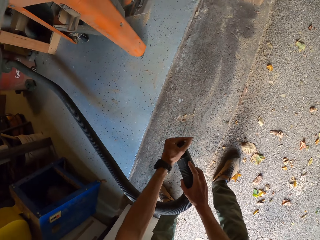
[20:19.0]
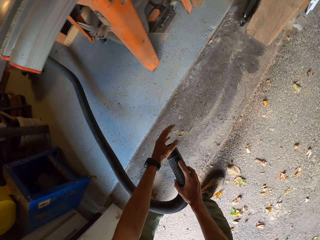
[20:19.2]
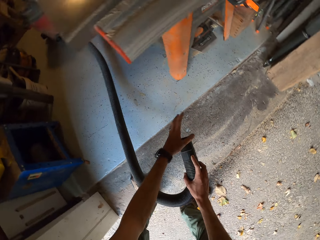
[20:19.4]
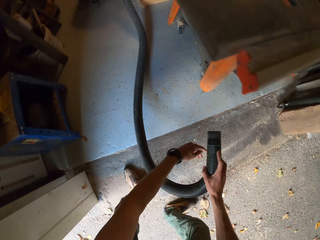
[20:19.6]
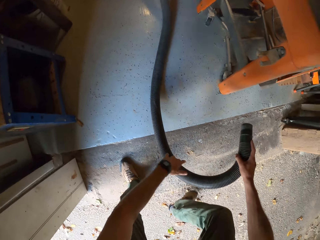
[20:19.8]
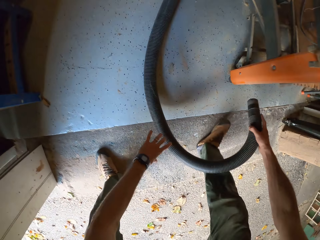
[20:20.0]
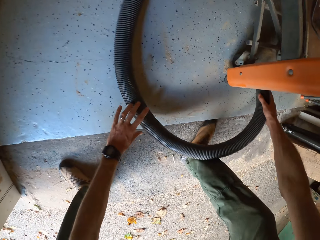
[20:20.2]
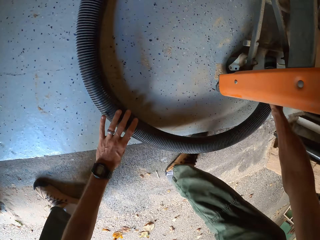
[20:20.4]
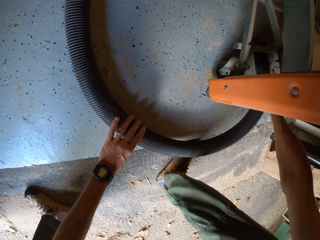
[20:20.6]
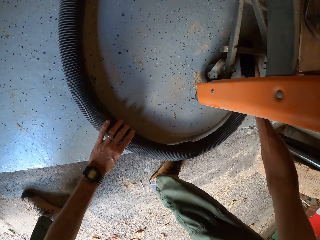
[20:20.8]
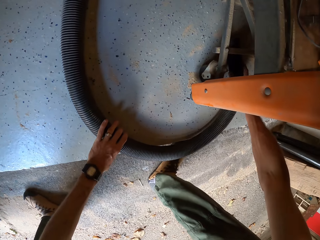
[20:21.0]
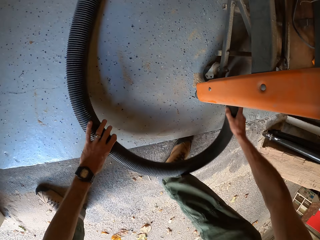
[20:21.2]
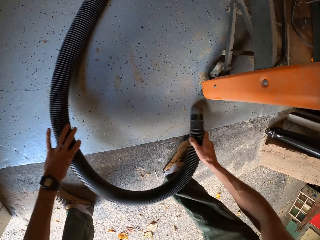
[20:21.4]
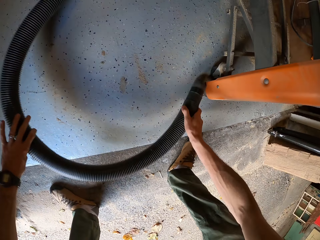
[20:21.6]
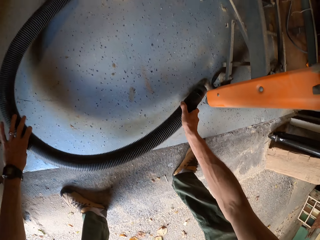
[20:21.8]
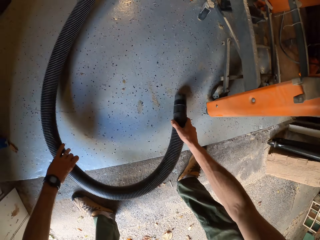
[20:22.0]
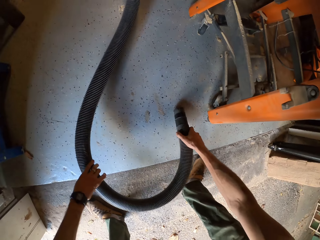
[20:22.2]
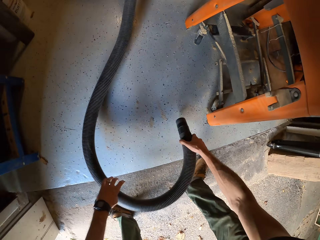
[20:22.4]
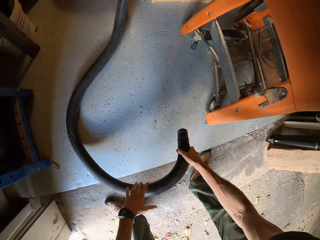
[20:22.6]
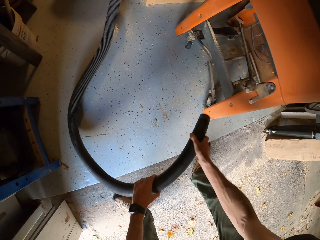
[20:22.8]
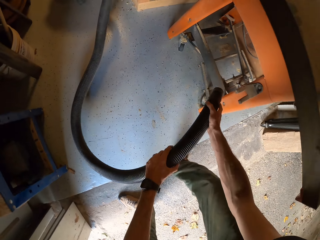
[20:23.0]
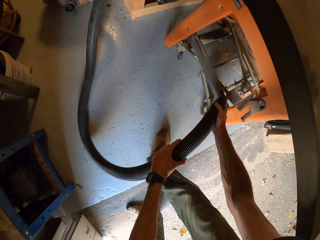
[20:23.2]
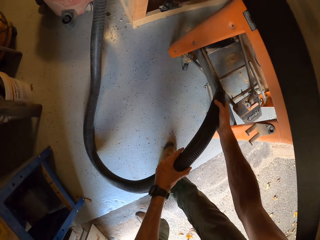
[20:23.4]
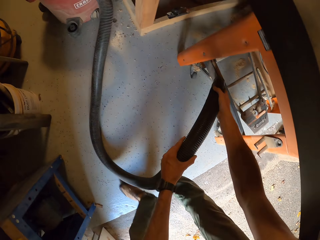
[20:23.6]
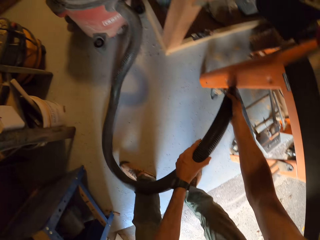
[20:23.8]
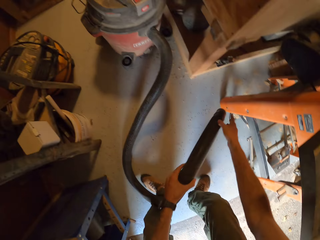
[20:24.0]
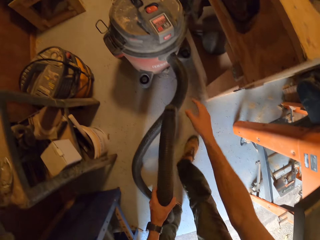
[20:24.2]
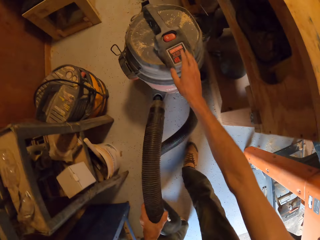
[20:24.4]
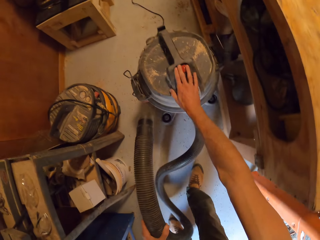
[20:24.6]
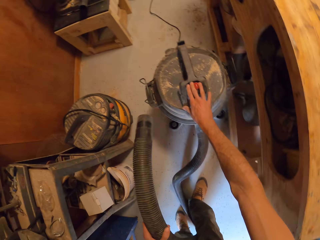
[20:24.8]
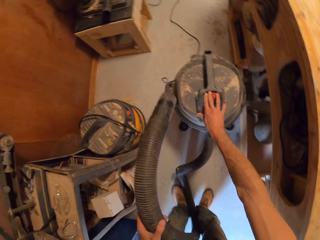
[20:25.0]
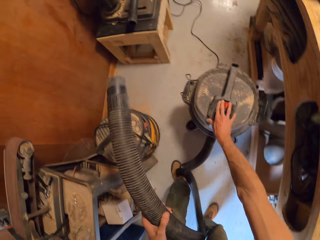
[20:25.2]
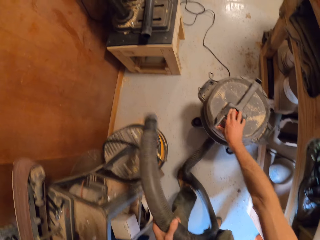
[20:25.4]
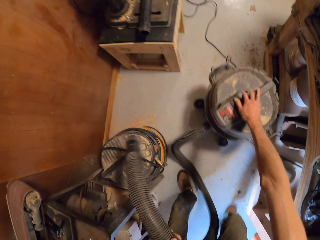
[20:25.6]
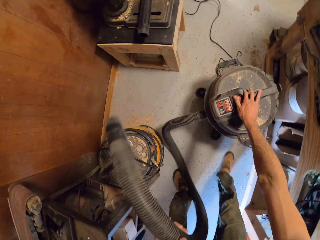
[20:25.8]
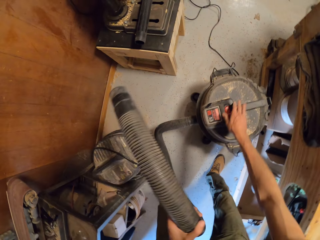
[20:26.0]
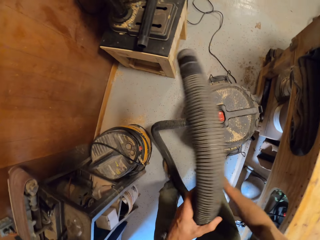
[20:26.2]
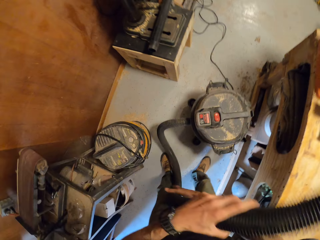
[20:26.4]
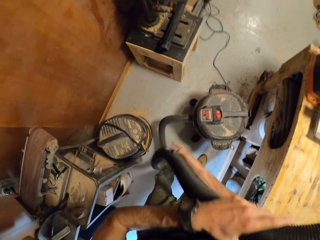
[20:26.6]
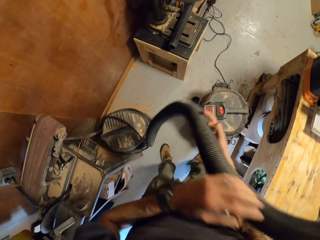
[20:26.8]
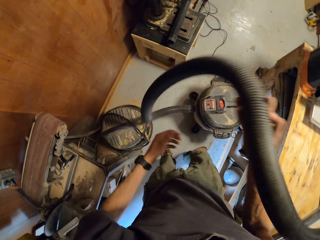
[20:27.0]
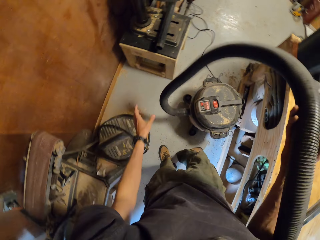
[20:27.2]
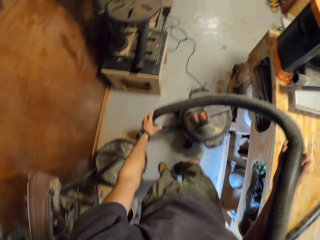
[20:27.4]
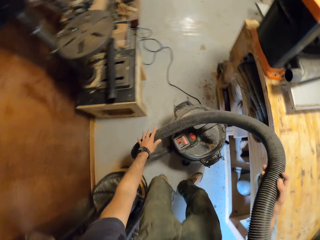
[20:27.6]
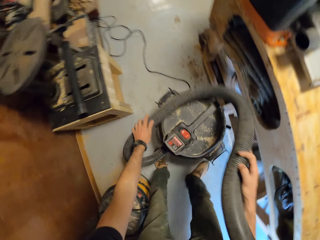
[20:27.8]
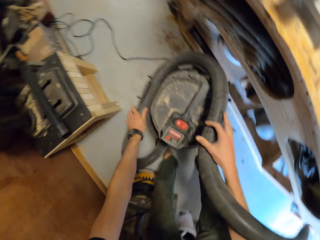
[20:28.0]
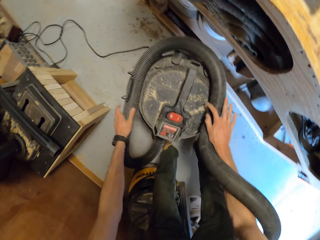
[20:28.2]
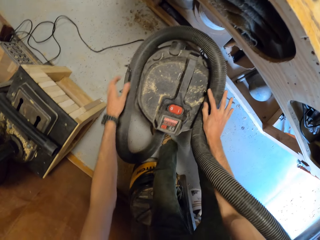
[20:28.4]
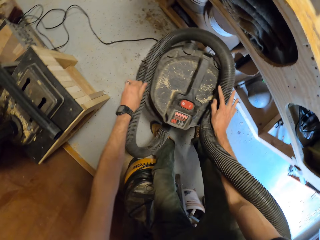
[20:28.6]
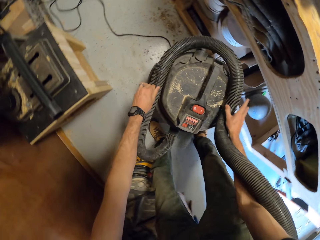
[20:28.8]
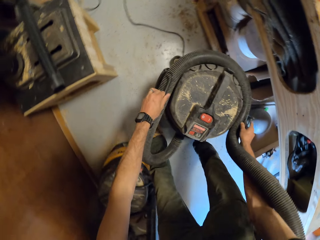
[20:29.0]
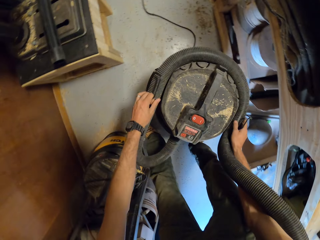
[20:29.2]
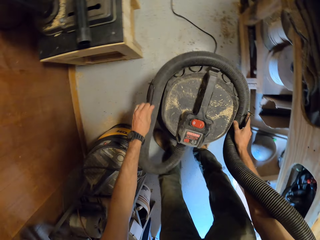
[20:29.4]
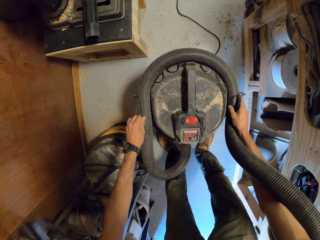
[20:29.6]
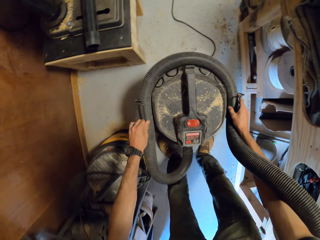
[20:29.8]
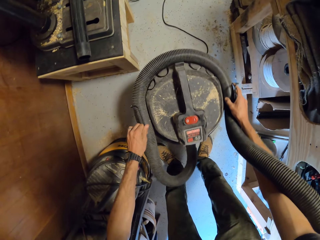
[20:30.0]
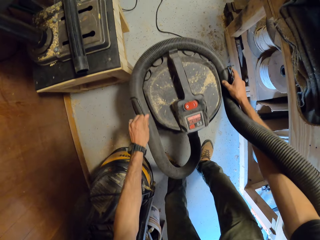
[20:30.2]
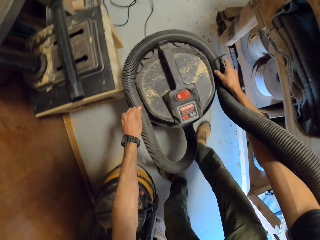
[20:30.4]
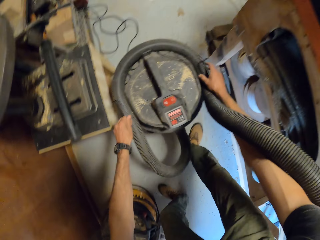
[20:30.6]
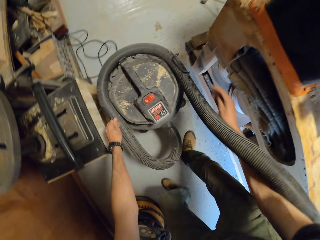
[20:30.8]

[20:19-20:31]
The camera wearer touches a vacuum cleaner pipe. He cleans the floor with the vacuum cleaner pipe. He cleans a table saw stand with the vacuum cleaner pipe and walks beside the table saw. He moves the vacuum cleaner on the floor with his left hand. He folds the vacuum cleaner pipe. He fixes the vacuum cleaner's hose in its hinge. He puts the vacuum cleaner pipe on top of the vacuum cleaner. He moves the vacuum cleaner on the floor with his hands.

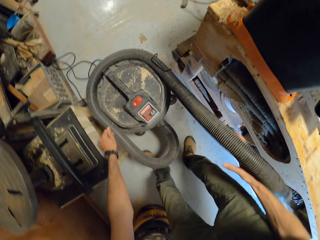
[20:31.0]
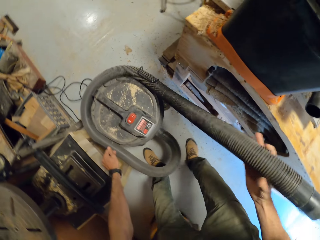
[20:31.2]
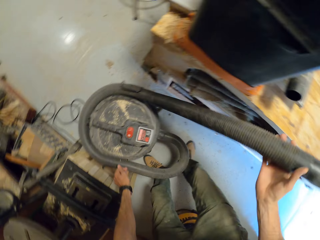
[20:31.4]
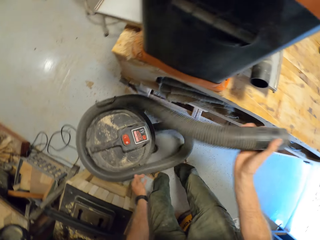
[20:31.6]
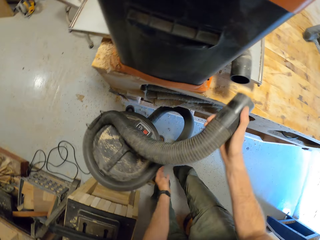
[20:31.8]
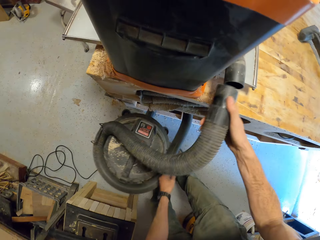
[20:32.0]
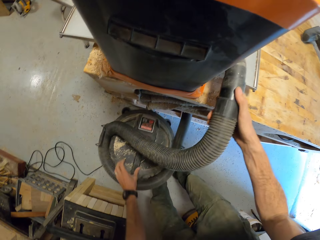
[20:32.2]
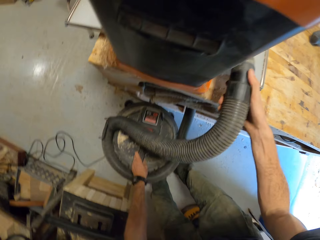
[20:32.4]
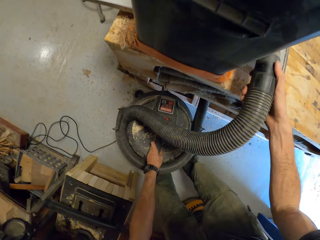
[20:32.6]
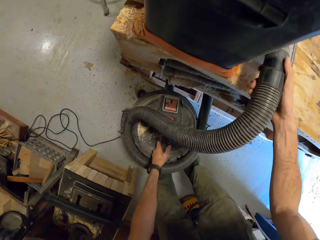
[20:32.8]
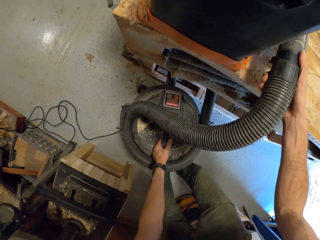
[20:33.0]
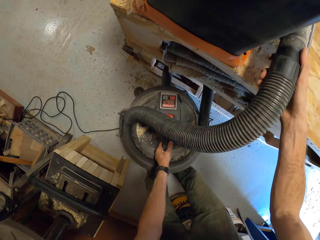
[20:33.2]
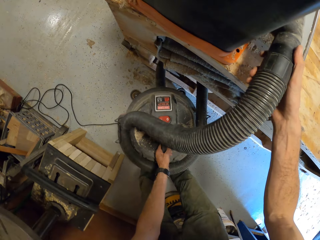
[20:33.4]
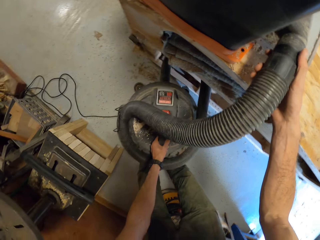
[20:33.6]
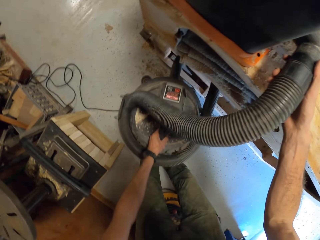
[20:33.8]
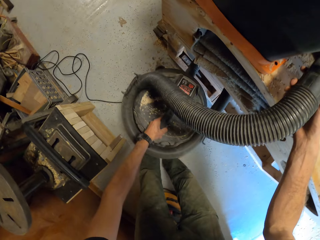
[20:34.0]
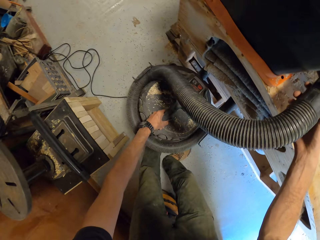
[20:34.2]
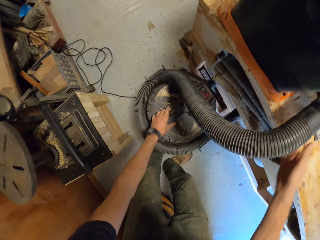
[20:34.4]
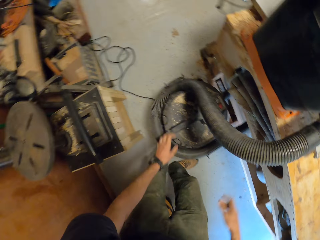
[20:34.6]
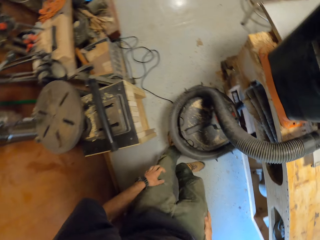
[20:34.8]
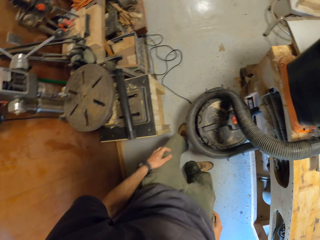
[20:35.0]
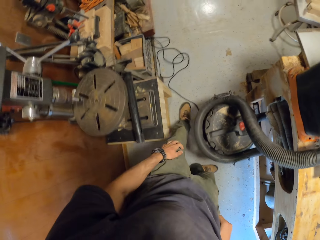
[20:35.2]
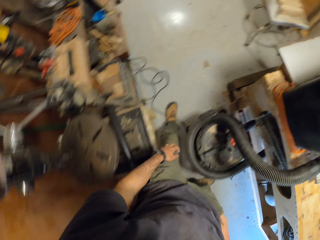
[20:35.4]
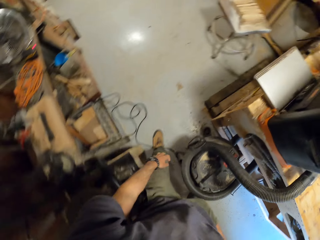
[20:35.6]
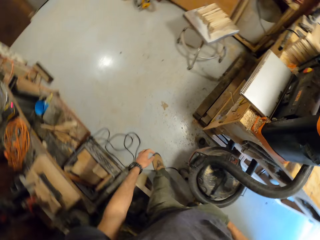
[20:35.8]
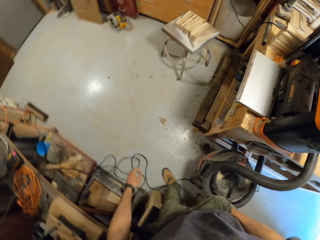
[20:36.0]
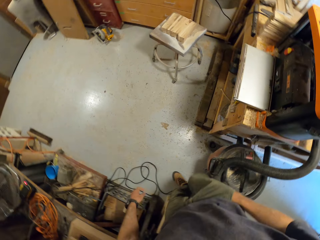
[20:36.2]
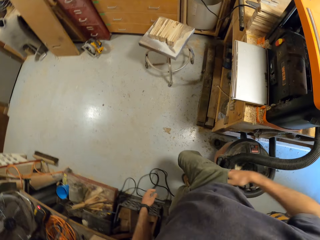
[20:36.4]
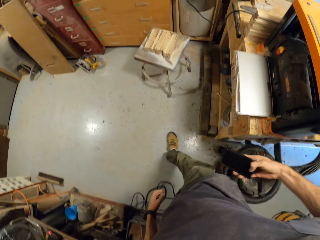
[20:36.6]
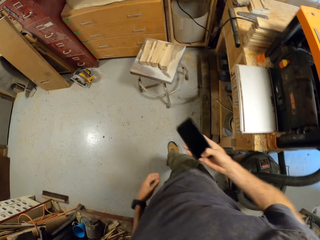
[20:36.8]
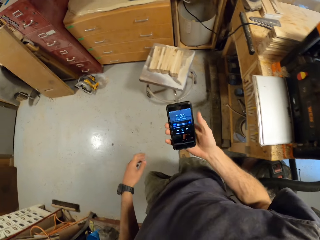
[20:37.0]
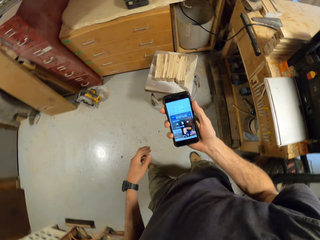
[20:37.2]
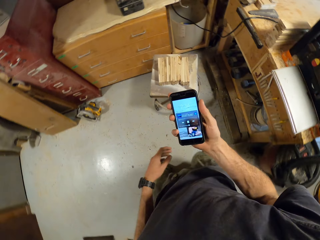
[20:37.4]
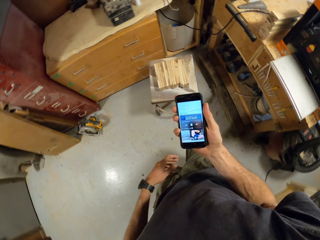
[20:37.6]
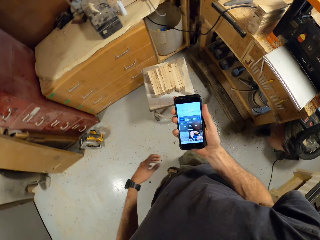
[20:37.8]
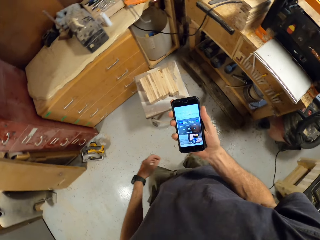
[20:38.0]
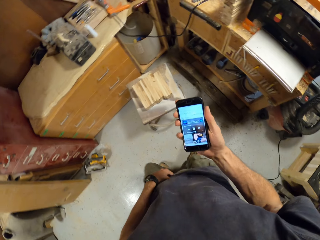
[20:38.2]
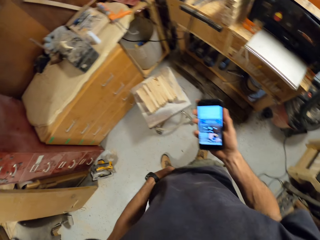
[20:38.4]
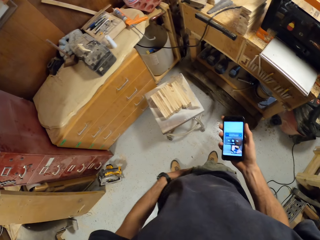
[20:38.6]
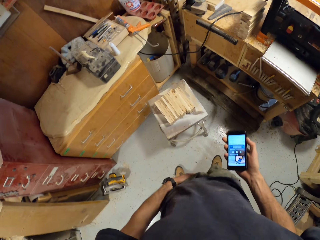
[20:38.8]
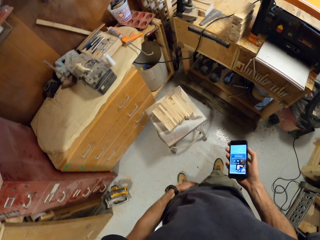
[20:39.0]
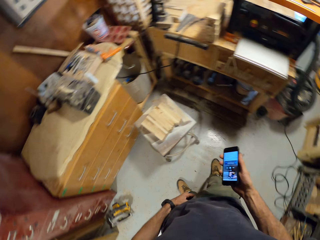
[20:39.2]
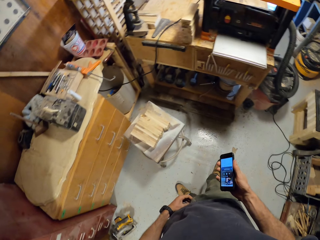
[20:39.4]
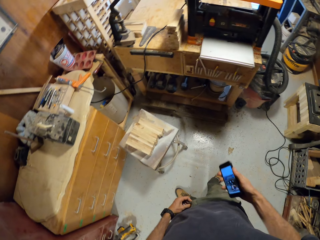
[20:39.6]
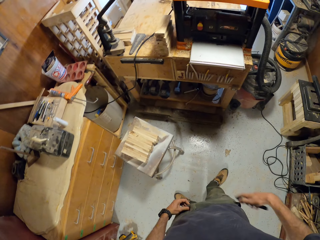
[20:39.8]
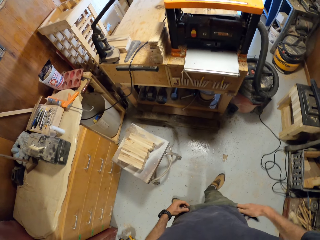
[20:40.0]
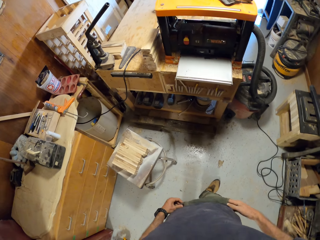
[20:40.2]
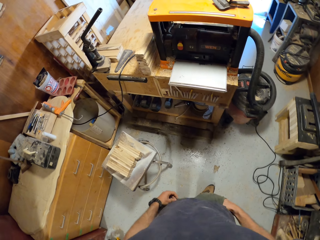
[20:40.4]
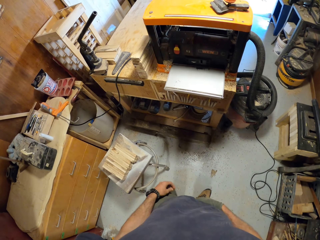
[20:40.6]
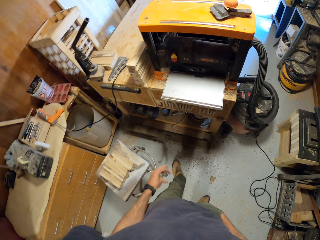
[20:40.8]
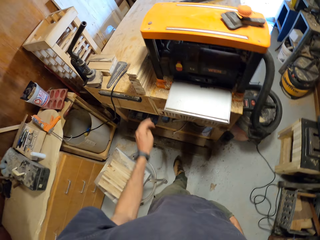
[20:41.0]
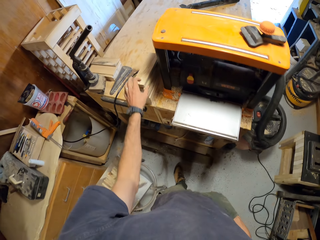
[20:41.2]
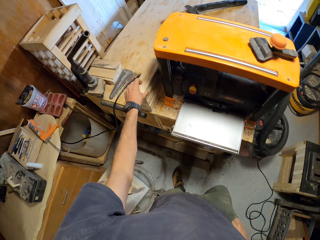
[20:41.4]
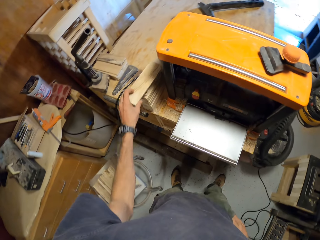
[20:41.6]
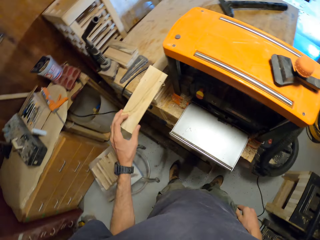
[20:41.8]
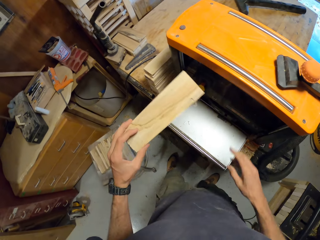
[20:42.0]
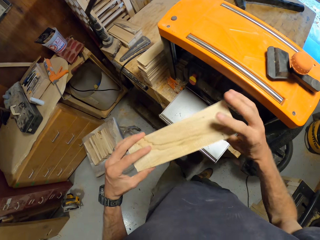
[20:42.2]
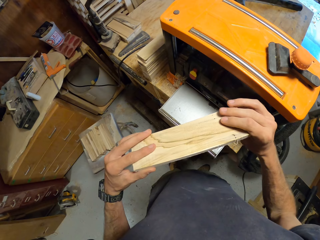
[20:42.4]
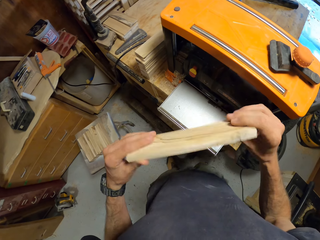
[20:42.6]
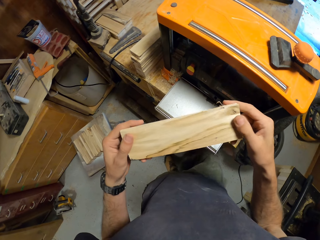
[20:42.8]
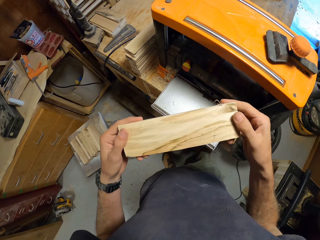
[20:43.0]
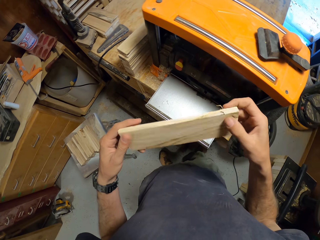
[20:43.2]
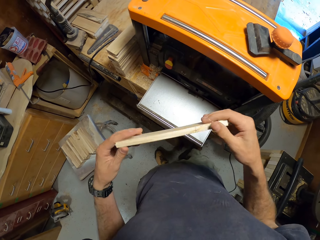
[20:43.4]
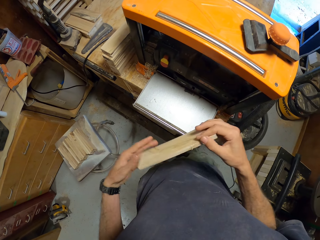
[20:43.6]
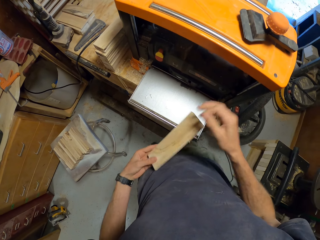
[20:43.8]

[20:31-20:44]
The camera wearer holds a vacuum cleaner pipe. He connects the vacuum cleaner's hose to an electric planer's air duct. He walks around the workshop. He removes his phone from his right trouser pocket with his right hand. He operates the phone. He looks around the workshop. He puts his phone into his right pocket with his right hand. He picks another plank from the work table by the electric planer. He rotates the plank on his hands.
